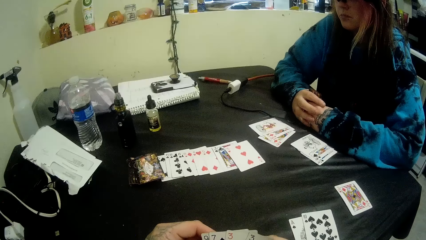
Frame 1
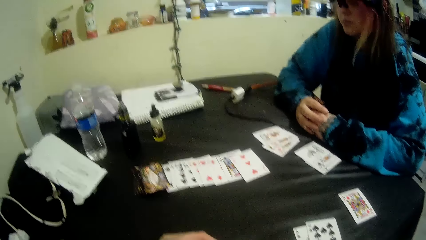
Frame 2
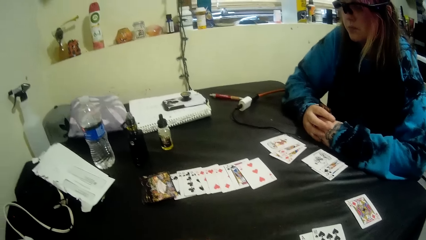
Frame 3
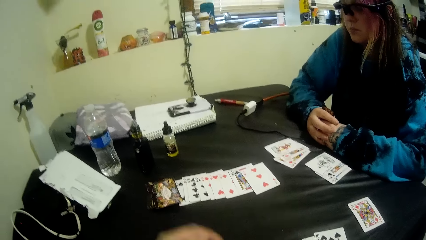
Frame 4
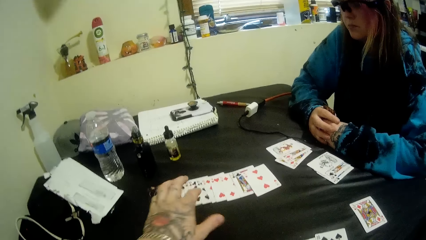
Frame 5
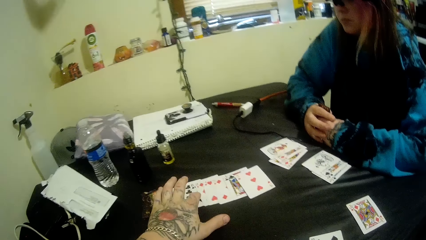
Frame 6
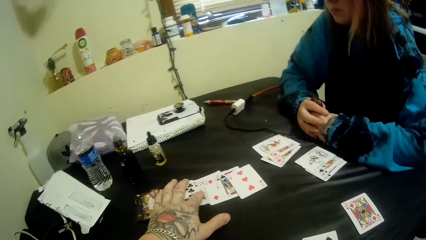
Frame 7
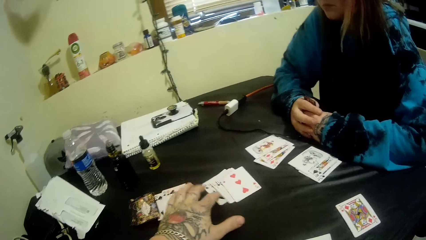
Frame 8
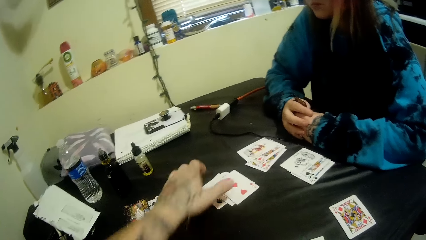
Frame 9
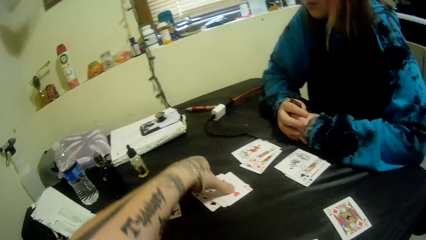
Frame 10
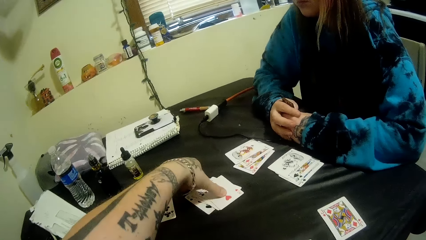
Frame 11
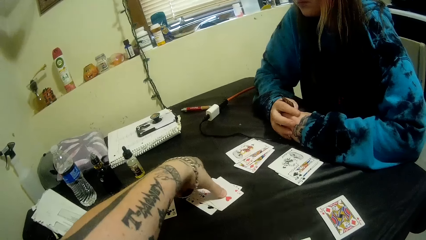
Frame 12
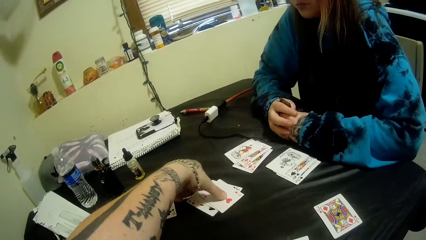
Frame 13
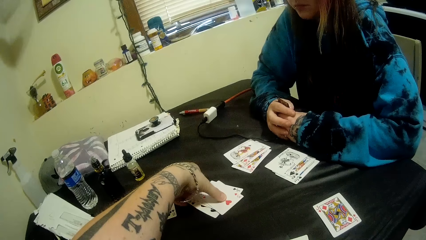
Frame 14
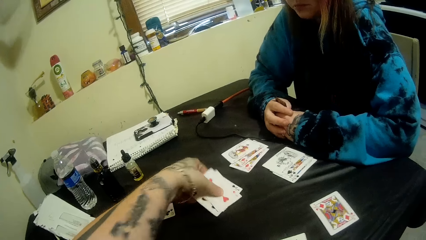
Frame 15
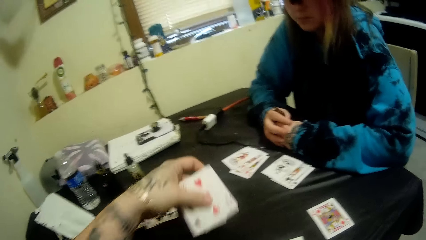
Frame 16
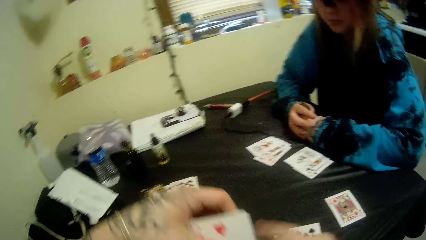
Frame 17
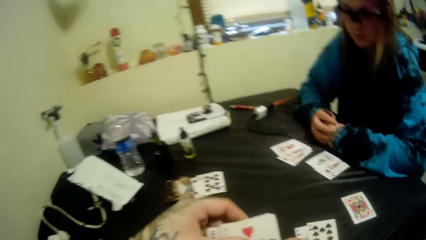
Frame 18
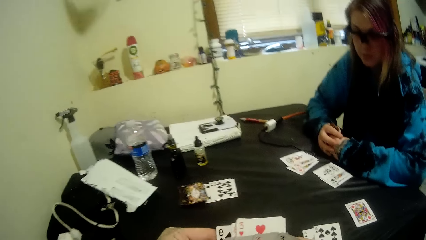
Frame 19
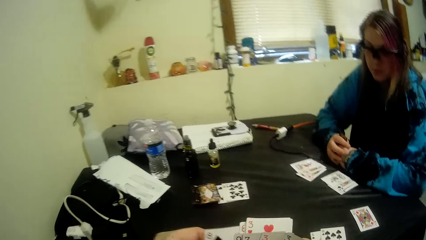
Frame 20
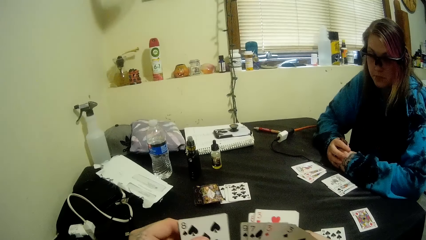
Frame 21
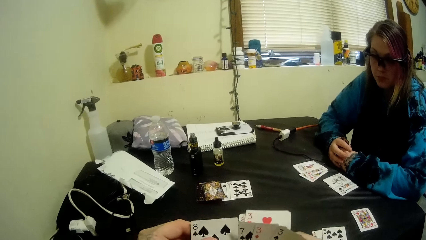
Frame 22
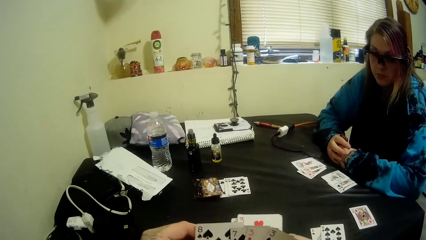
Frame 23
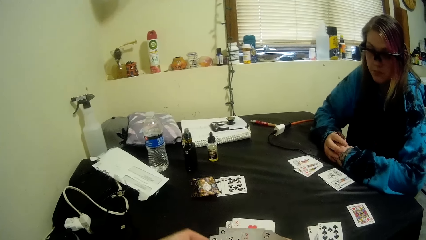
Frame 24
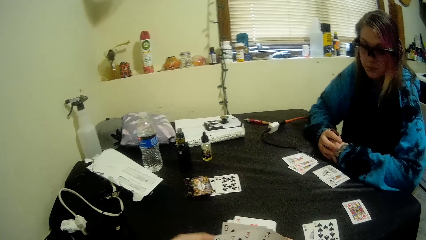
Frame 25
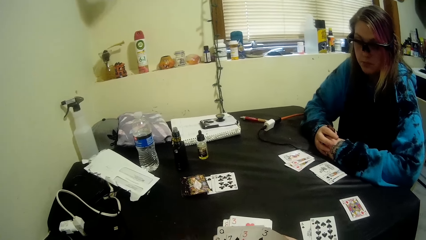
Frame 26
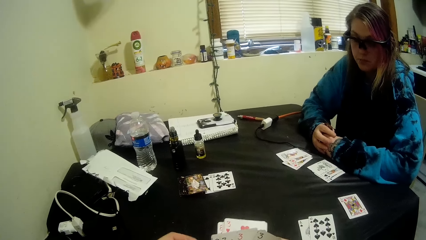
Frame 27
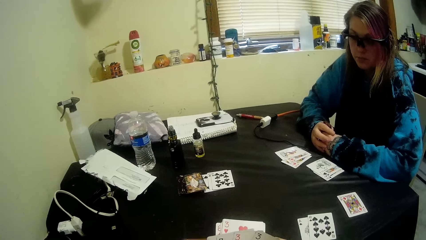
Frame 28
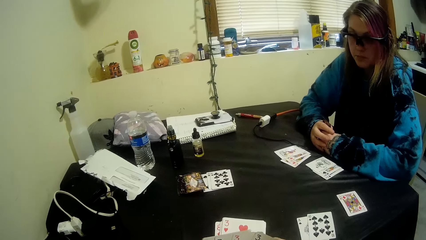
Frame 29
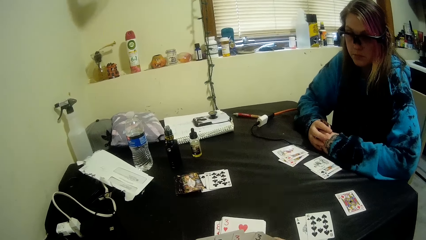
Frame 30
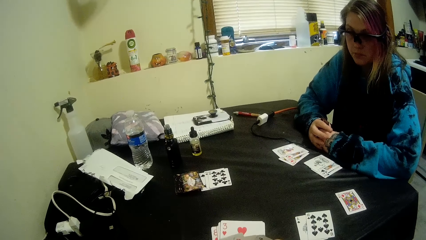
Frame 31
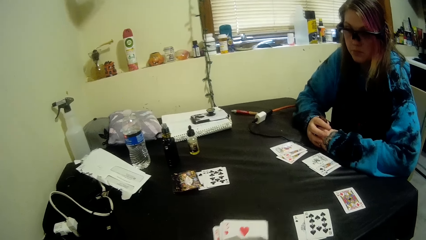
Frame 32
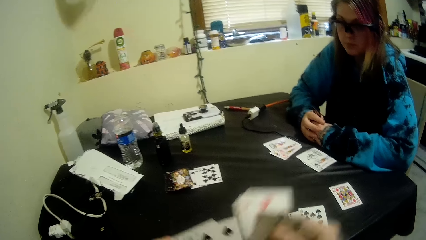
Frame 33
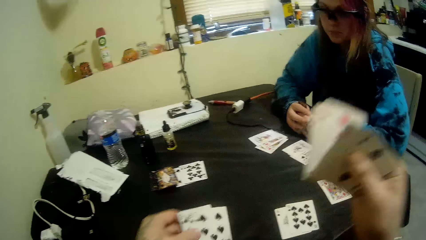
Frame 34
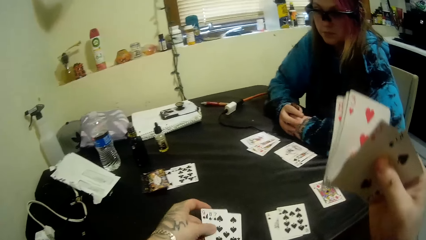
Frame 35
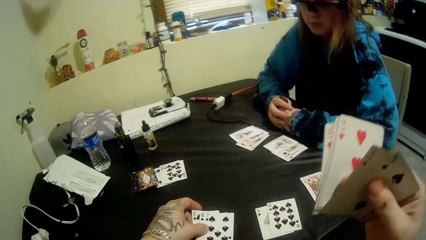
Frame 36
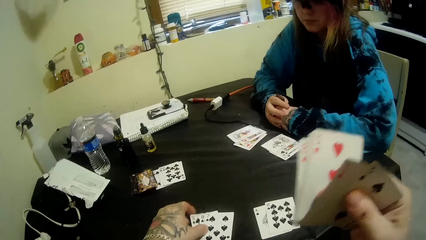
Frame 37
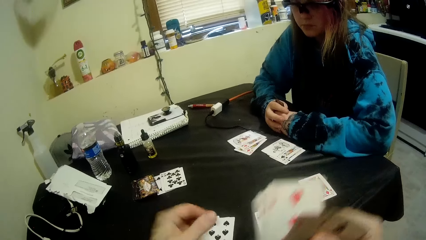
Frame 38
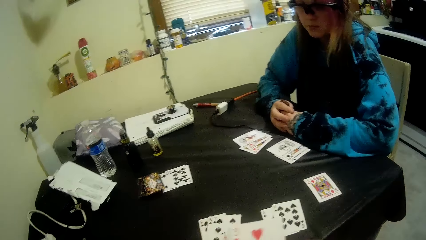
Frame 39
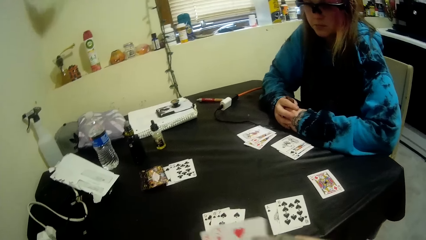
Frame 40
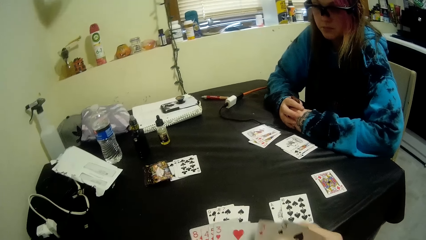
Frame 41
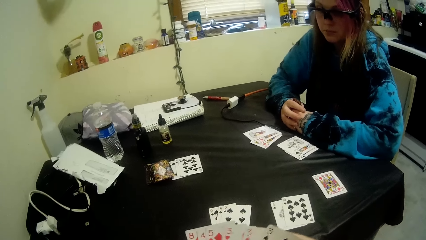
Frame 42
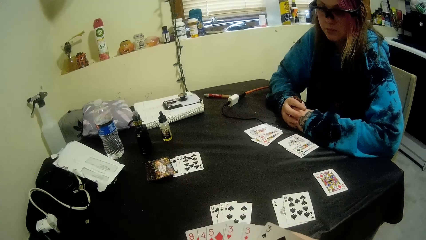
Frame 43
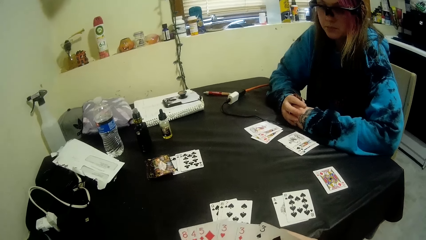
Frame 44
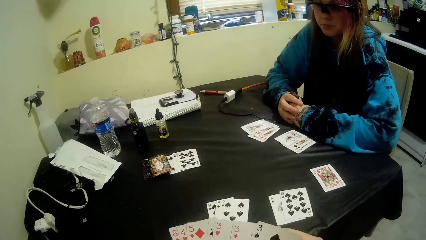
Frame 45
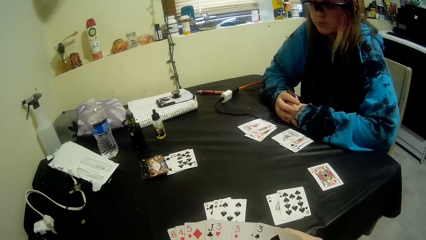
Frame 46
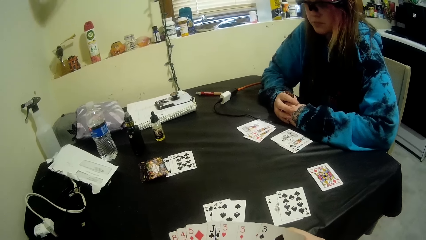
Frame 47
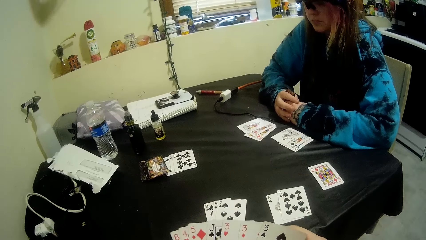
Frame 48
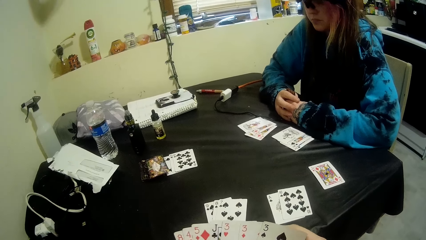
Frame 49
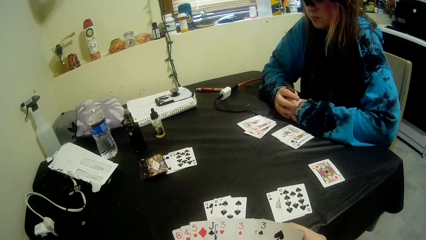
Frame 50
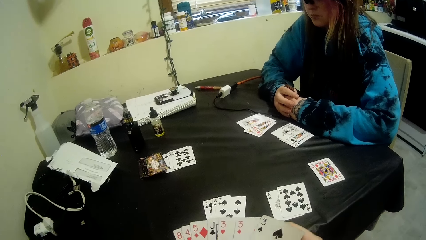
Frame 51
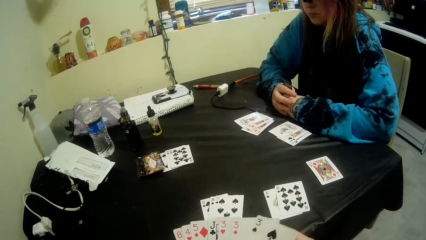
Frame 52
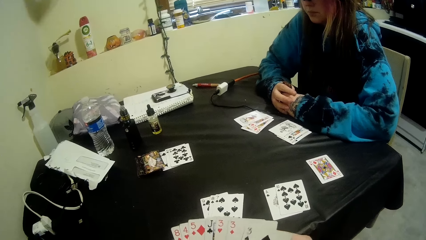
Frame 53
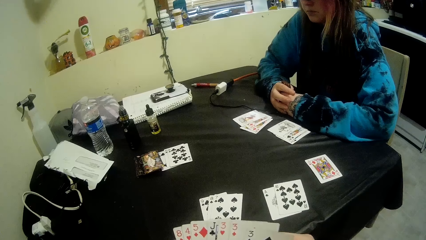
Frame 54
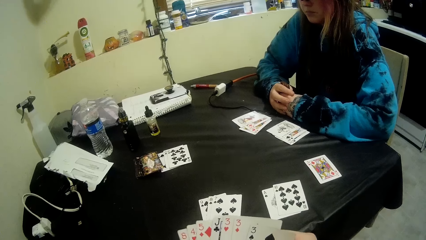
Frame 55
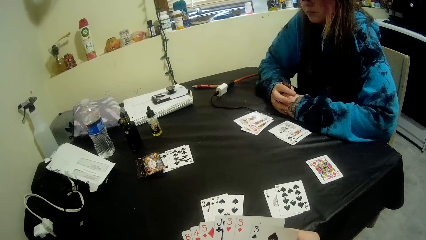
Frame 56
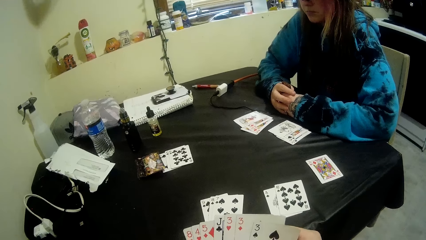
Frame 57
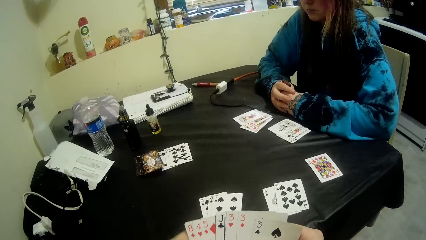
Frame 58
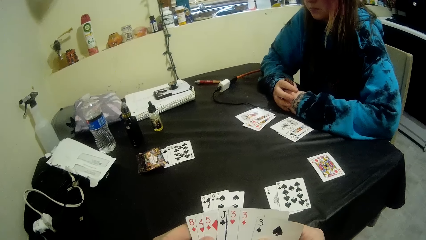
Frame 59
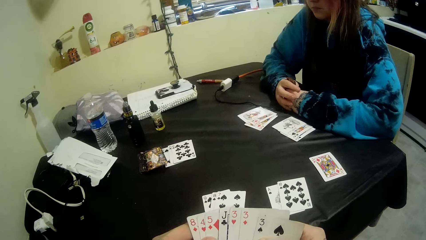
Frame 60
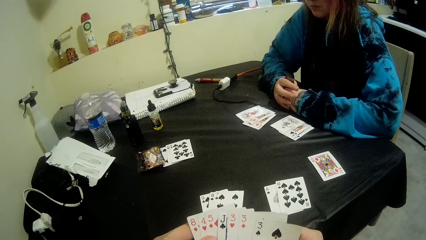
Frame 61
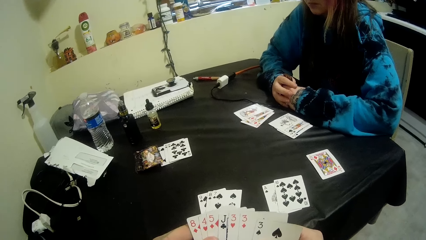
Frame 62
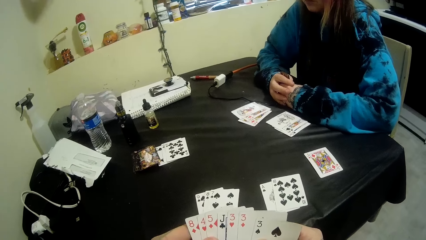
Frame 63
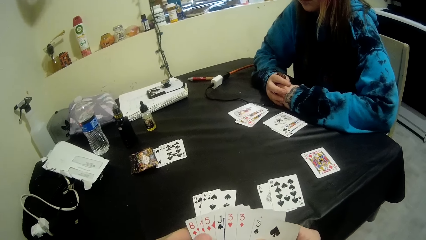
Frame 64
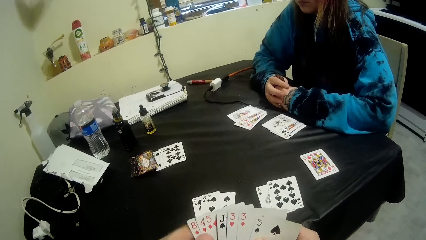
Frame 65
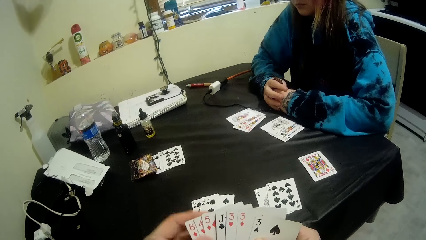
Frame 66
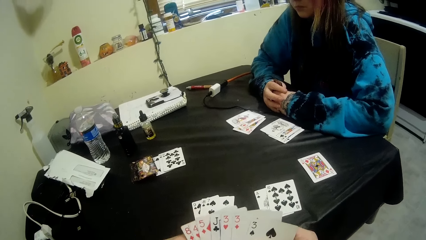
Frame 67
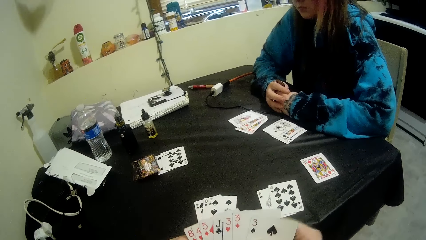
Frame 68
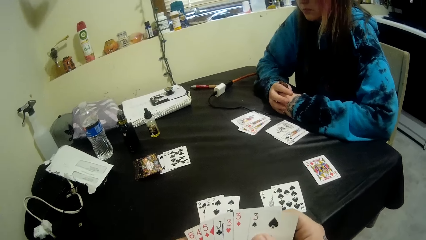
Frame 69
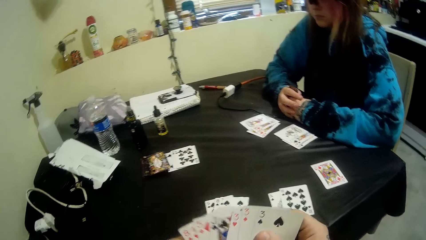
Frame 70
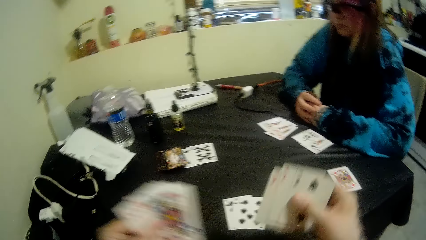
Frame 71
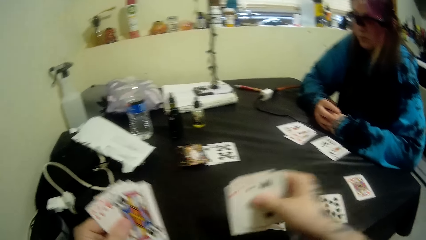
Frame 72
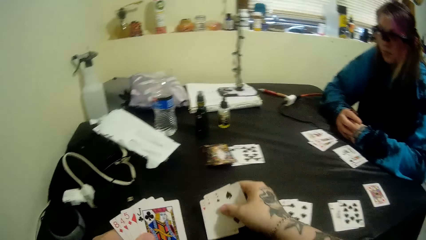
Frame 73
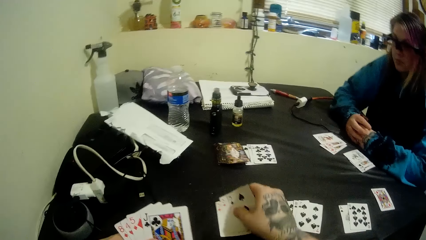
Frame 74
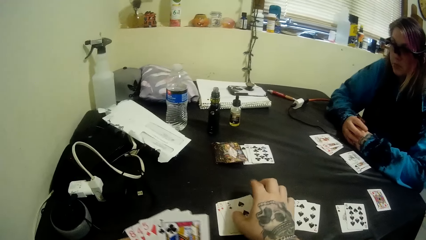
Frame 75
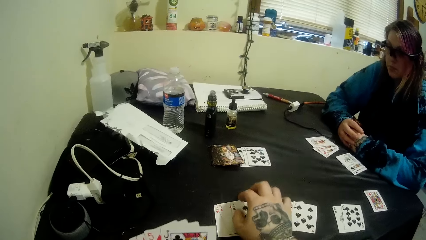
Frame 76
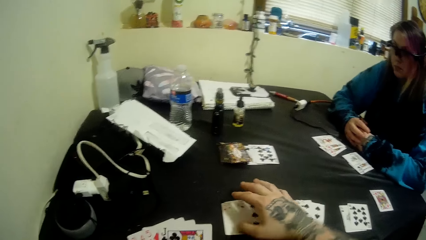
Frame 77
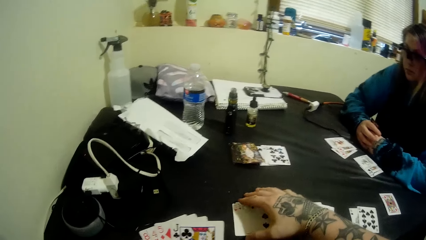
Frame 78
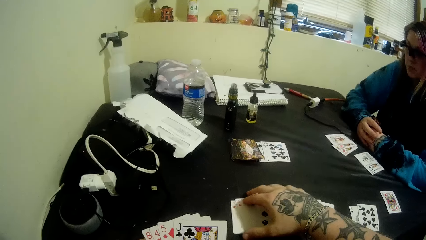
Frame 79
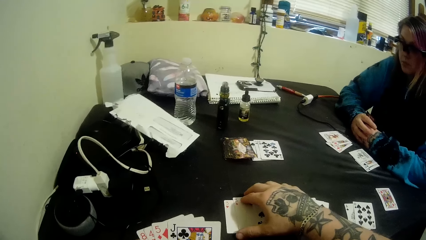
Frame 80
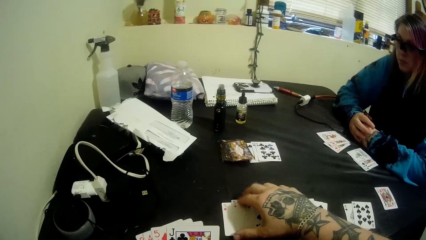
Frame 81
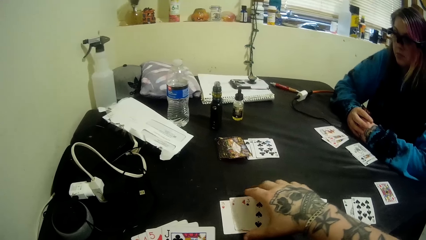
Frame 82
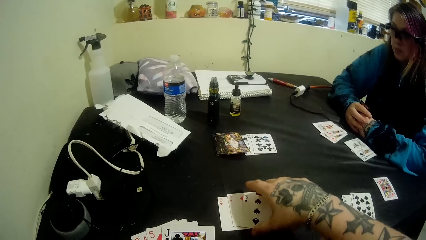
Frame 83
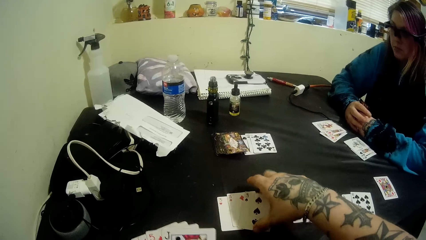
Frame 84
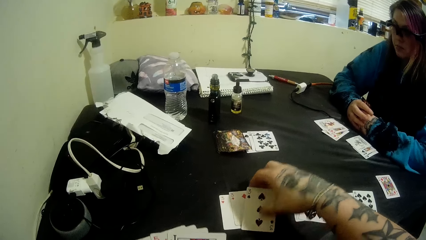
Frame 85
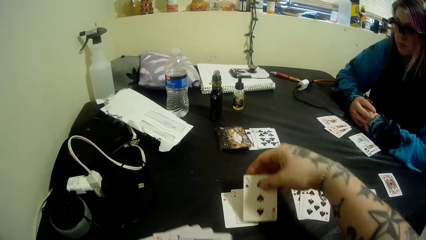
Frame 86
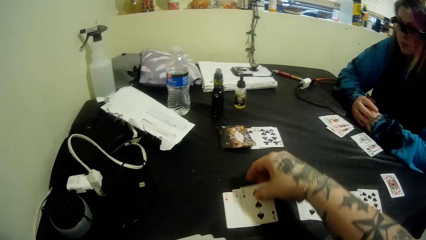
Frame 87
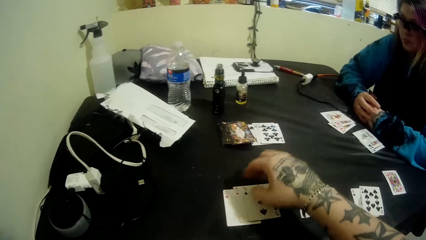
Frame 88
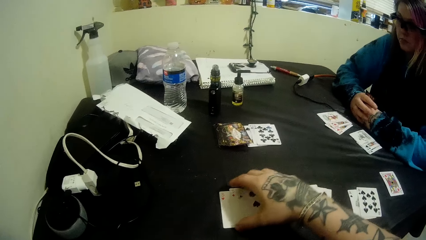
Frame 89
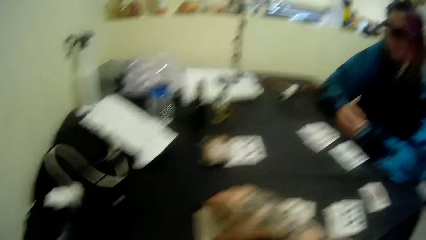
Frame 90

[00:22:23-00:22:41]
The camera wearer talks to a woman. He pushes the cards on the table next to the woman. He picks up some cards on the table with his left hand. He separates the decks with his hands. He puts some cards on the table with his right hand. He arranges his cards. He talks to the woman. He picks the cards from his deck. He talks to the woman. He puts the cards on the table with his right hand. He places his hand on the cards.
